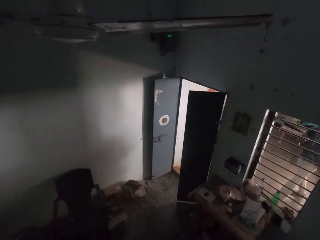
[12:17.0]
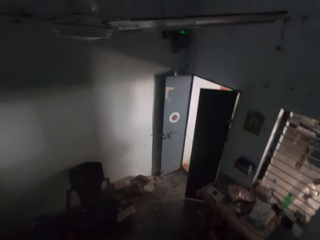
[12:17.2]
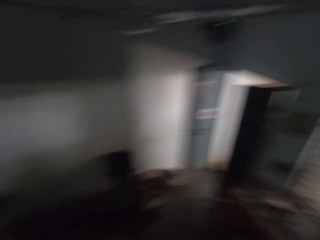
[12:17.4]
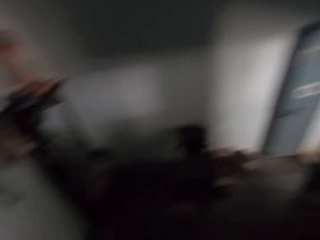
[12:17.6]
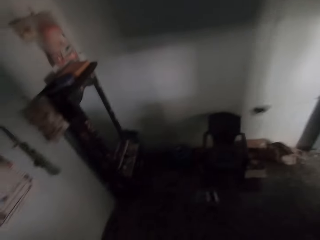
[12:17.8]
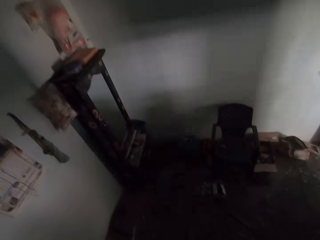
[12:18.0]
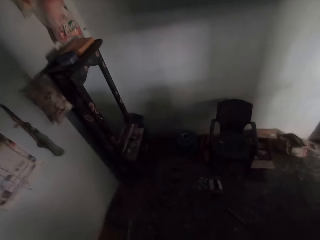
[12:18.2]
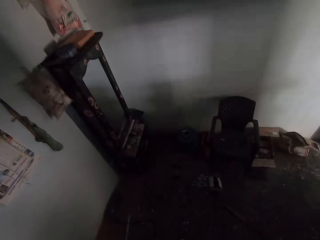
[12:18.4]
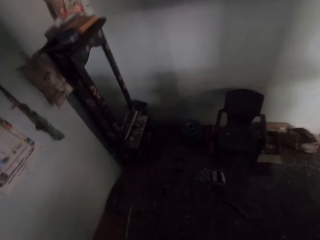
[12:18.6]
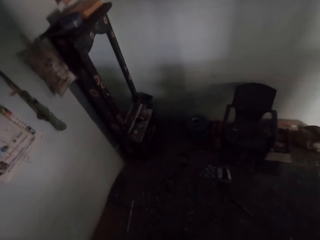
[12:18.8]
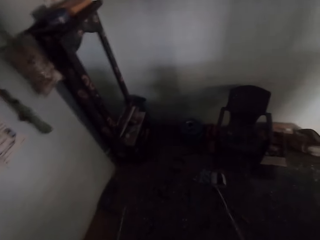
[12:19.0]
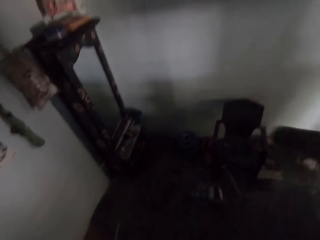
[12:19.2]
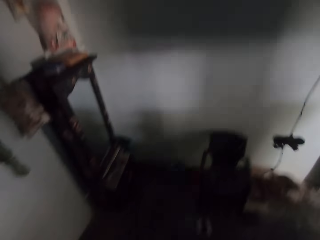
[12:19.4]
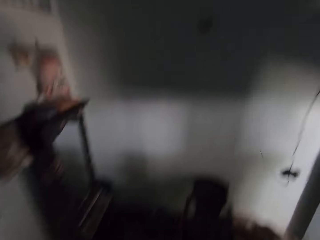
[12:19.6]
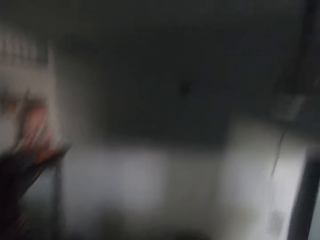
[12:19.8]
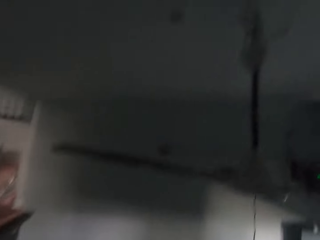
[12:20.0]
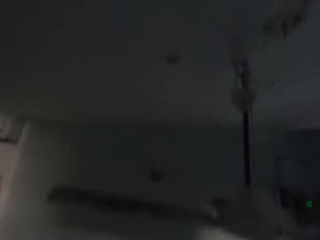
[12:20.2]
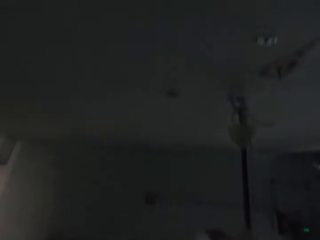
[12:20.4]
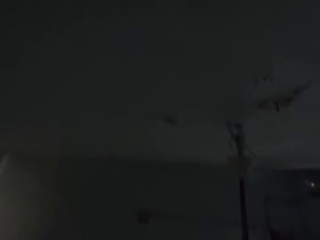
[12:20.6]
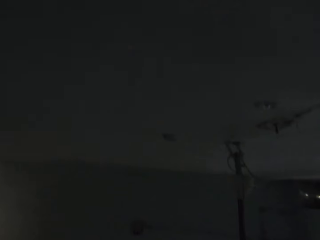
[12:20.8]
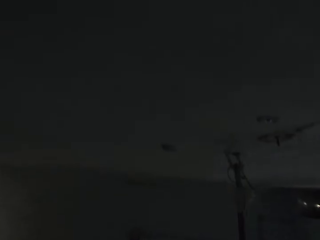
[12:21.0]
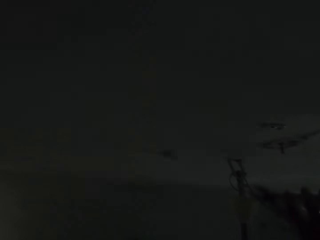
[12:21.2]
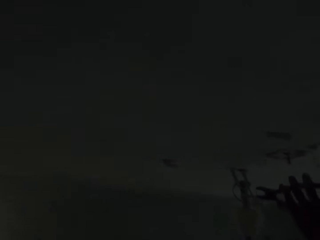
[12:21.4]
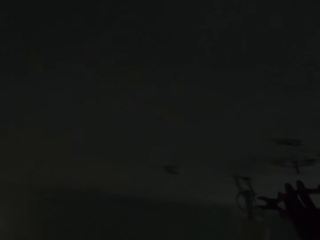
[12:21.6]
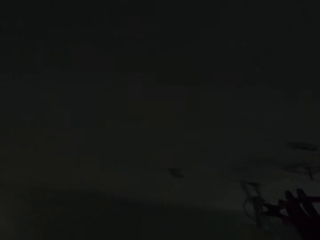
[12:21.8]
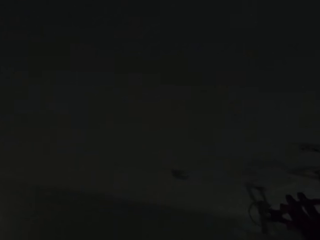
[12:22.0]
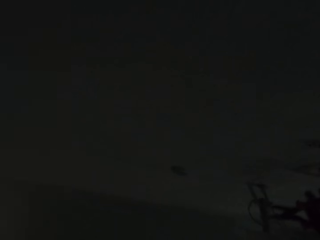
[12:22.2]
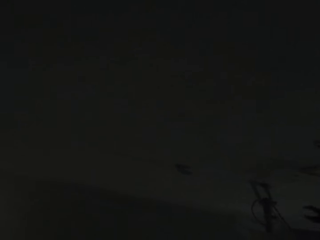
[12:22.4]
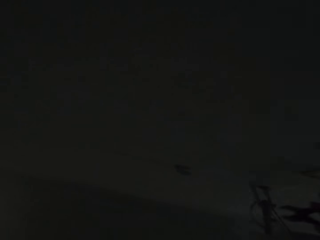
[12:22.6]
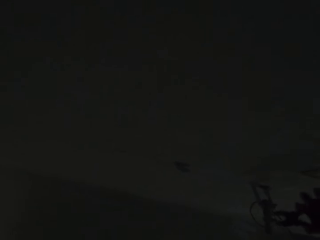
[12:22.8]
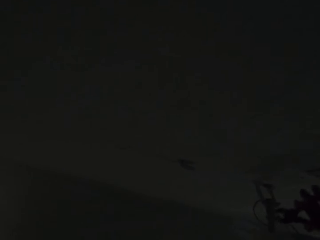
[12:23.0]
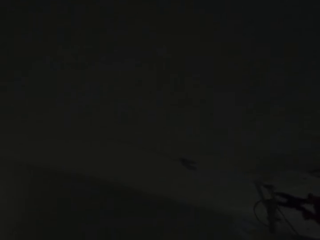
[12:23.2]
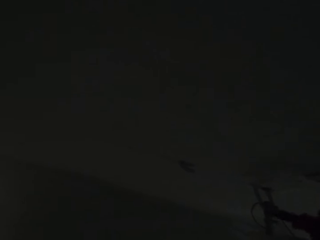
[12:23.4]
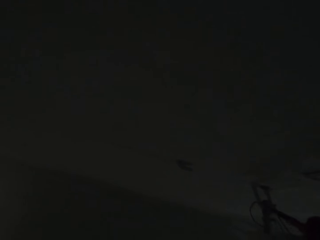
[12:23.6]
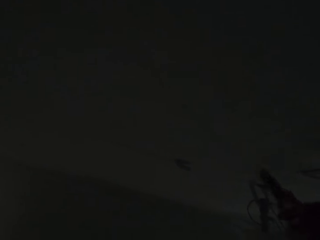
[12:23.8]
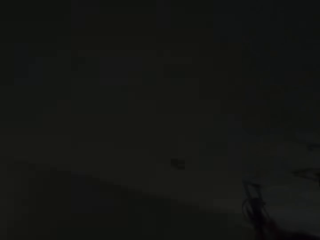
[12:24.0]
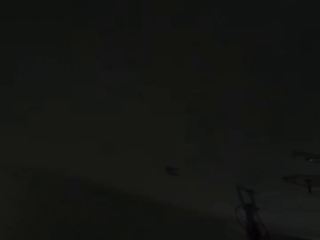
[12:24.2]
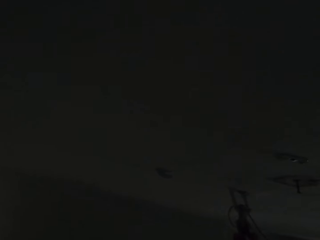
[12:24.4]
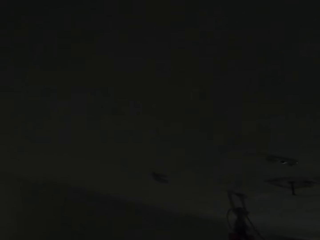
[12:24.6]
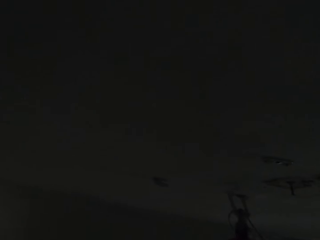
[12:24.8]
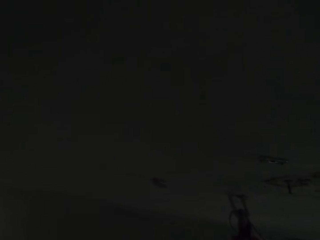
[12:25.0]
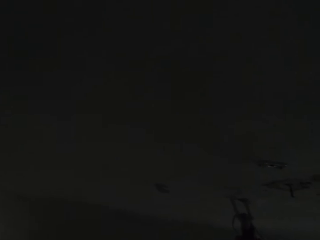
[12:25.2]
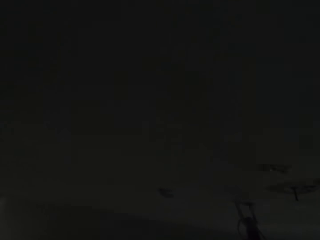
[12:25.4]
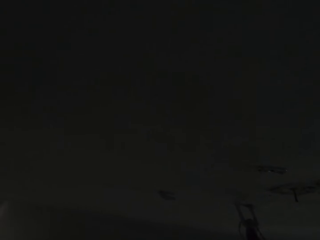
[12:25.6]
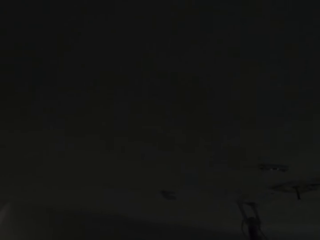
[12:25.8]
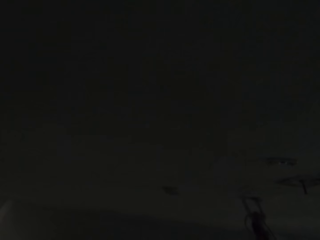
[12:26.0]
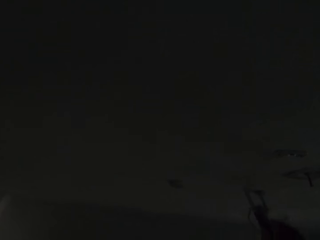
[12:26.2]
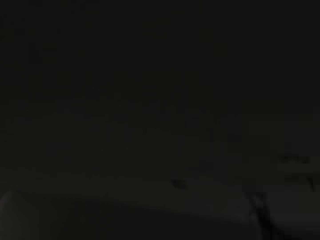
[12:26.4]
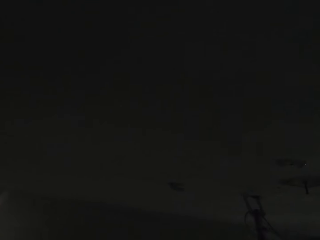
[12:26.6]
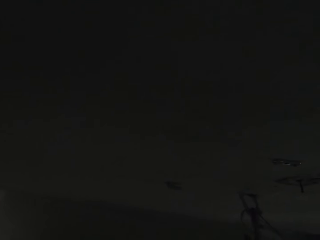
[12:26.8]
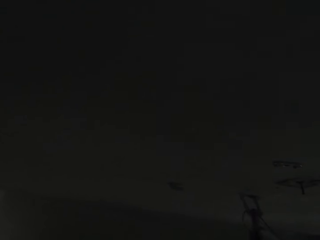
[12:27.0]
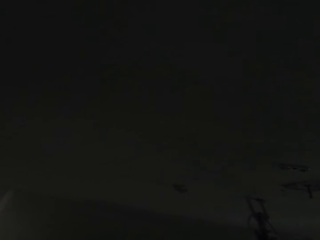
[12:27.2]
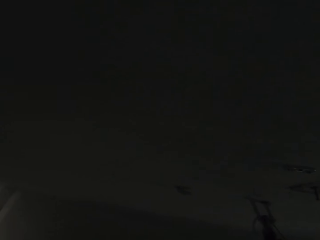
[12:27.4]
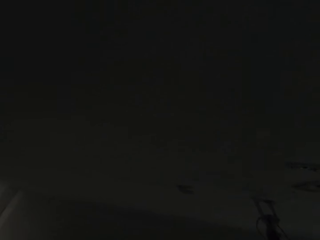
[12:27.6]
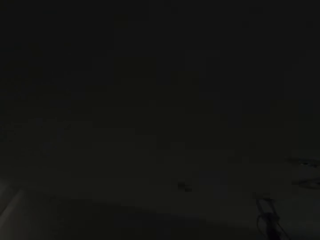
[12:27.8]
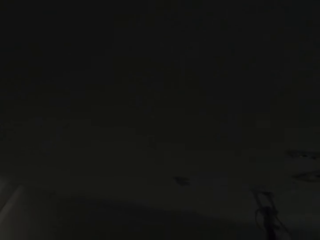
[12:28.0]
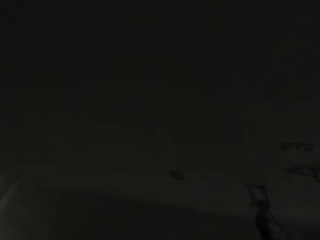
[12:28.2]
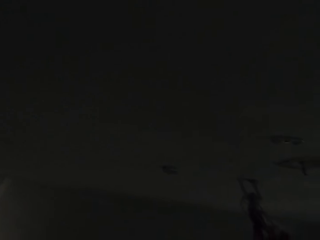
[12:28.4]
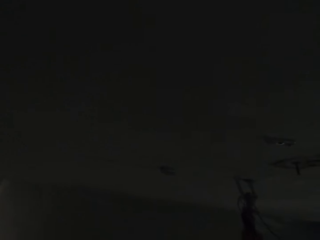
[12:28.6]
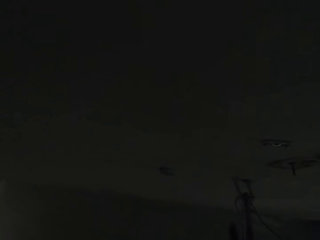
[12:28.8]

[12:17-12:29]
The camera wearer cuts the electric wire with the pliers. They remove the wire with the pliers.

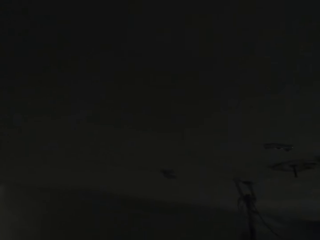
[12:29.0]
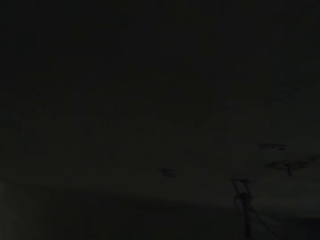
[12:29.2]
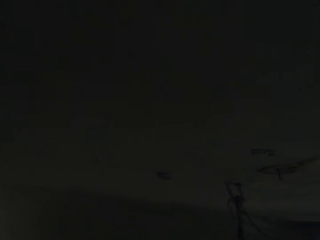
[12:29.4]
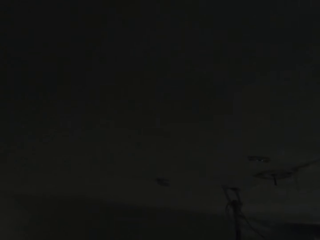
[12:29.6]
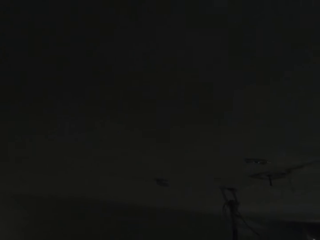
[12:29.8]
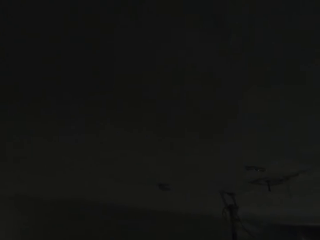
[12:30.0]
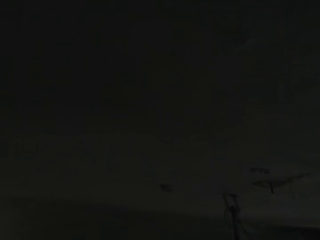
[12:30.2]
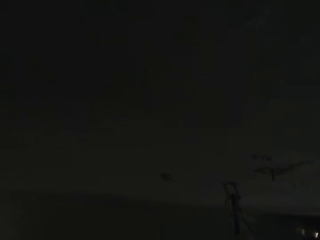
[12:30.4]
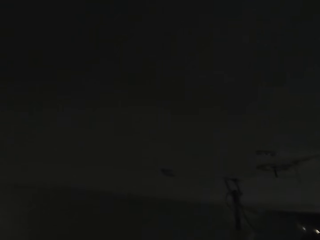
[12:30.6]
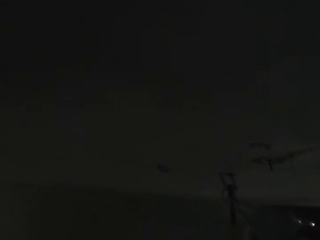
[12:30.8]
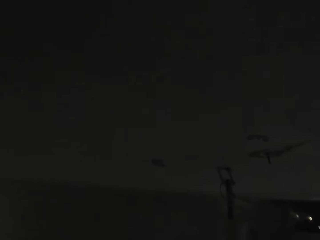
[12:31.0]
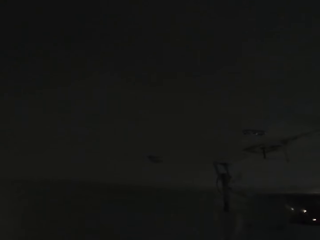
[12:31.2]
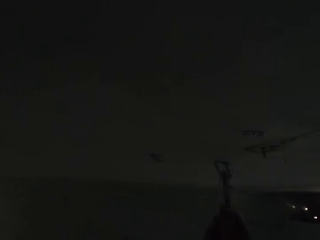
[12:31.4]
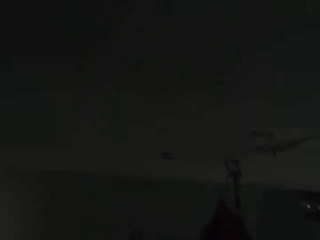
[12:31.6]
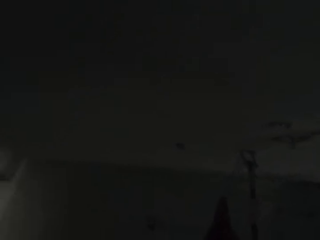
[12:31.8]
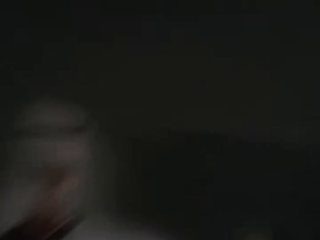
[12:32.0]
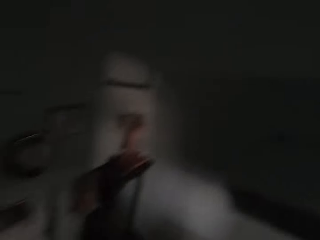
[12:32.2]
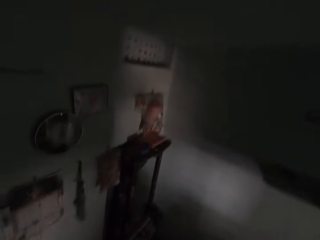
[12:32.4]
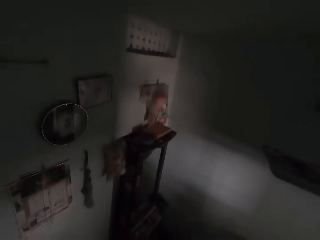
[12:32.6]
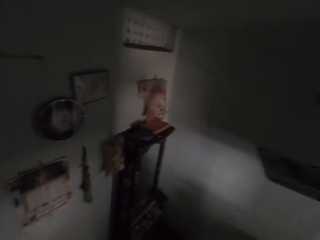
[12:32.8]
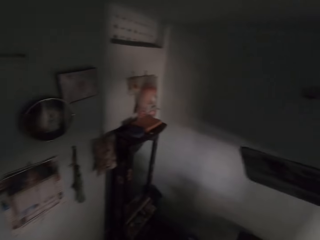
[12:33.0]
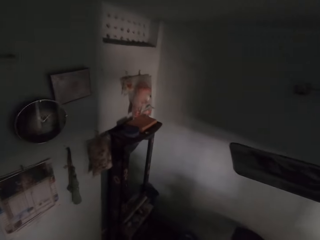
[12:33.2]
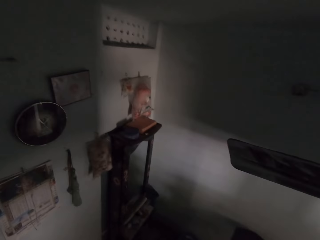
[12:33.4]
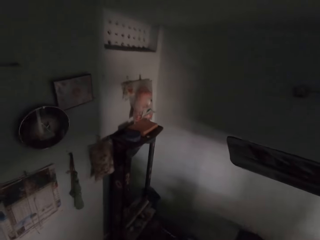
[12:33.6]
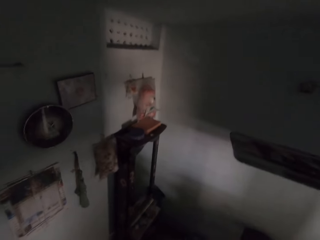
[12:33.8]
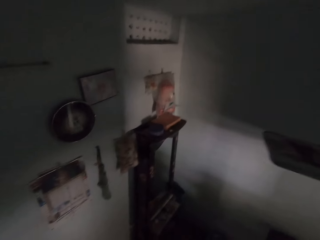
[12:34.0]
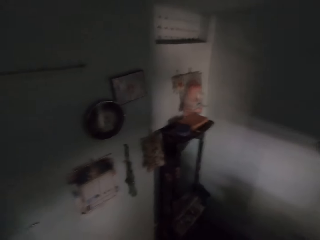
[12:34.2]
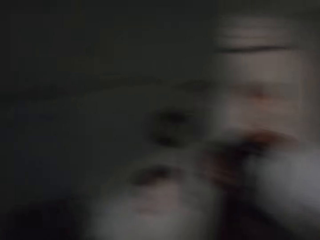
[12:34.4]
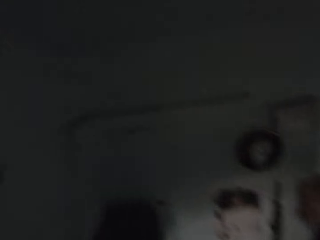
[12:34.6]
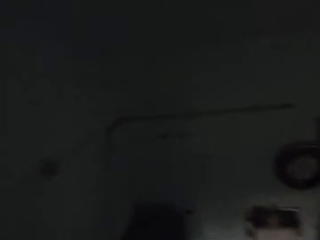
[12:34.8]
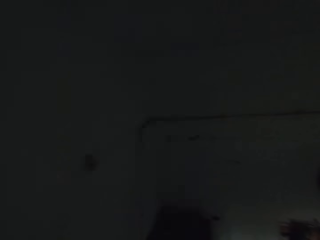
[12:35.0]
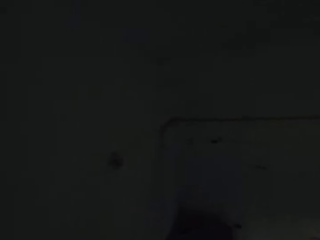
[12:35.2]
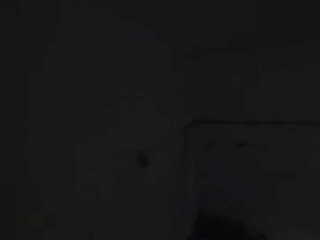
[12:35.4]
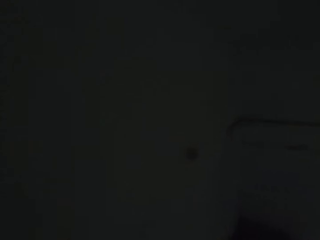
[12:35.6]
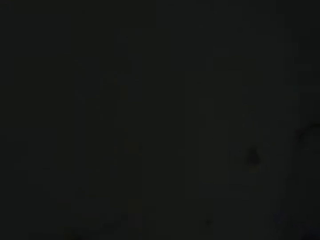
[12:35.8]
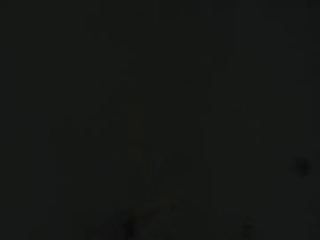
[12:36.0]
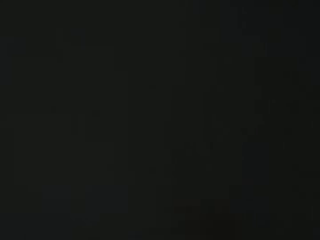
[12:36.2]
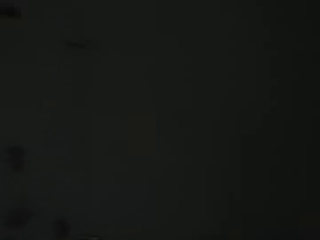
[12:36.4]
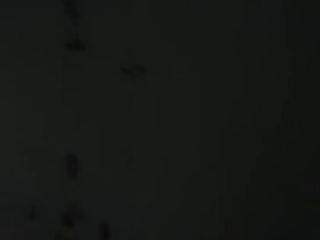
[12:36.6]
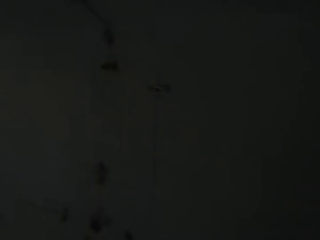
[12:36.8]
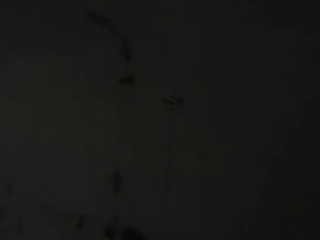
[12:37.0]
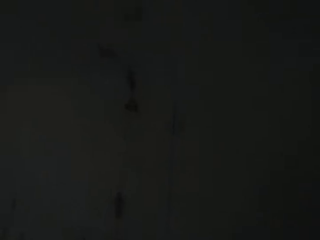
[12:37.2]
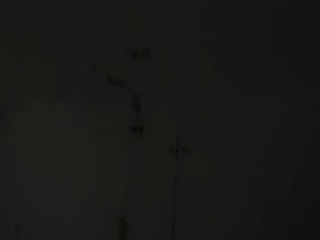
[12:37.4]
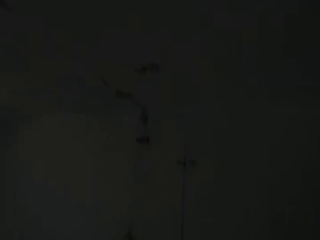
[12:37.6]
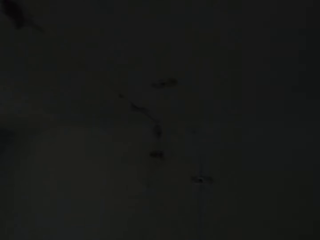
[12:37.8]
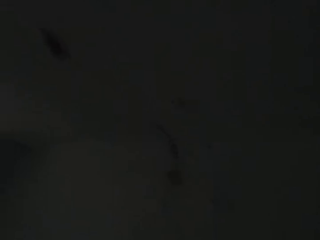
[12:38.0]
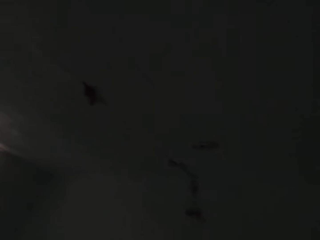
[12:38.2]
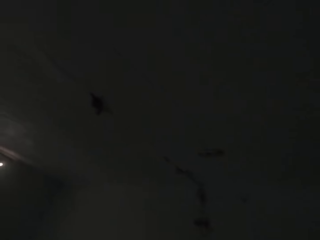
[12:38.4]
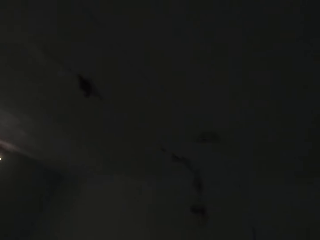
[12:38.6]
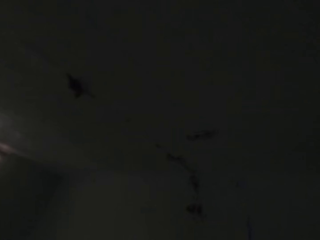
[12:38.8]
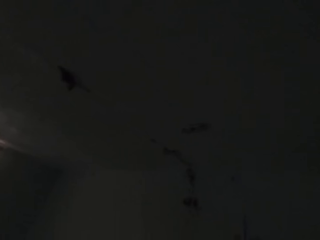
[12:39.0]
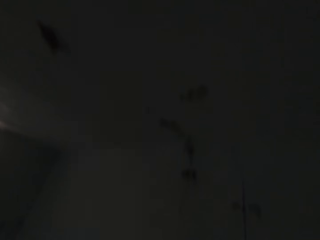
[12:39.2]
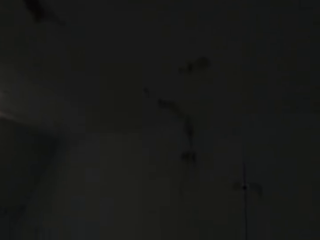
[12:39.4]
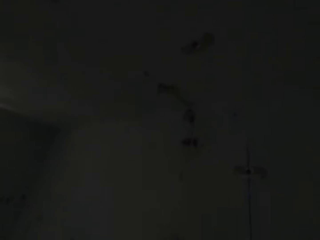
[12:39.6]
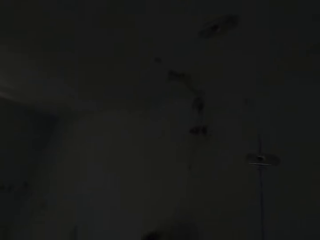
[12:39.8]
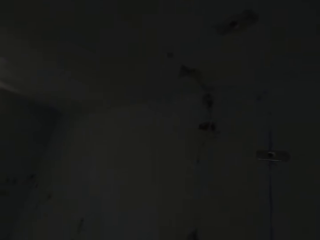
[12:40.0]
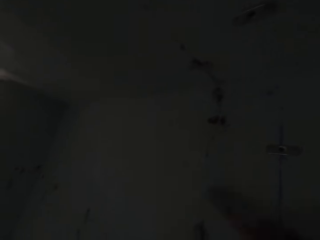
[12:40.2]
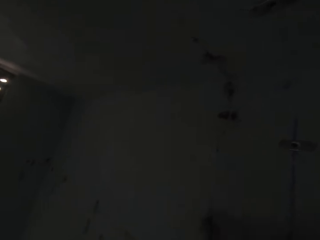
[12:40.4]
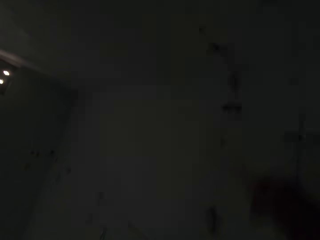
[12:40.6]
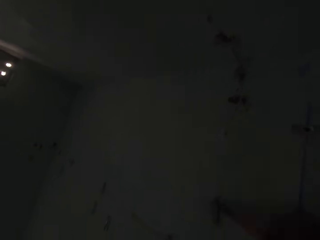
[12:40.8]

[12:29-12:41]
The camera wearer removes the wire. They look around. They look around again.
